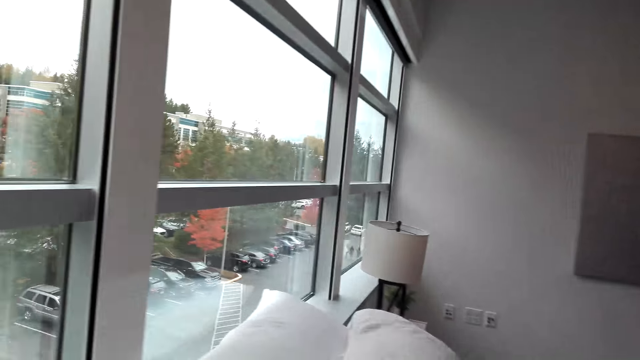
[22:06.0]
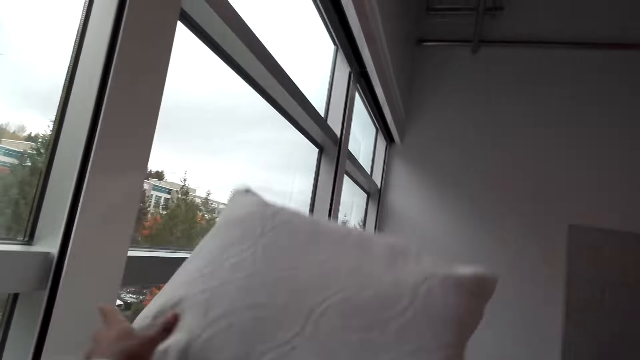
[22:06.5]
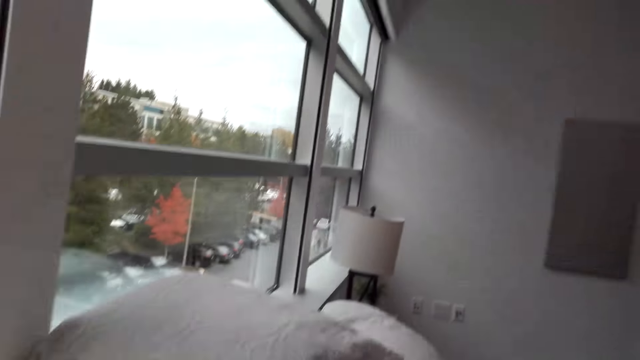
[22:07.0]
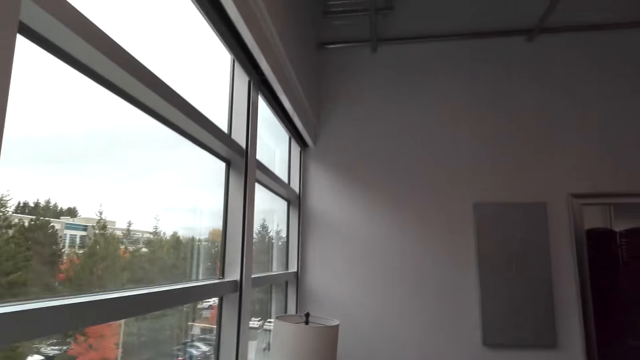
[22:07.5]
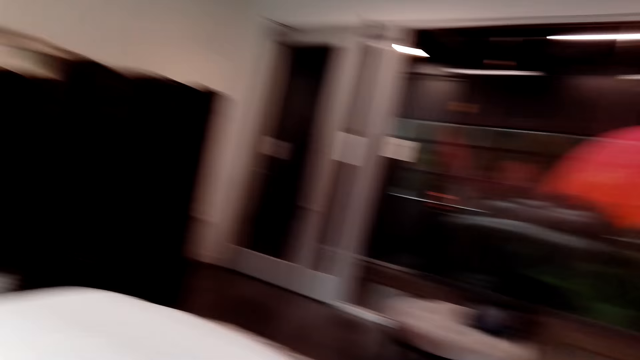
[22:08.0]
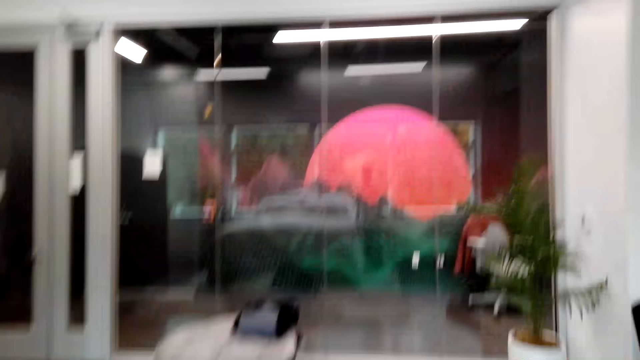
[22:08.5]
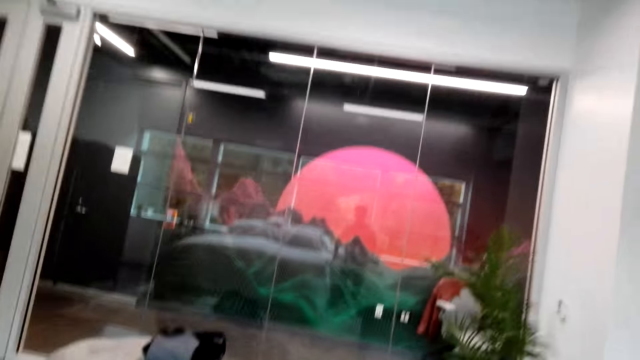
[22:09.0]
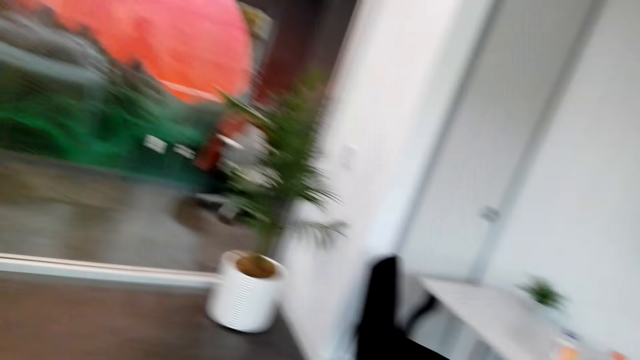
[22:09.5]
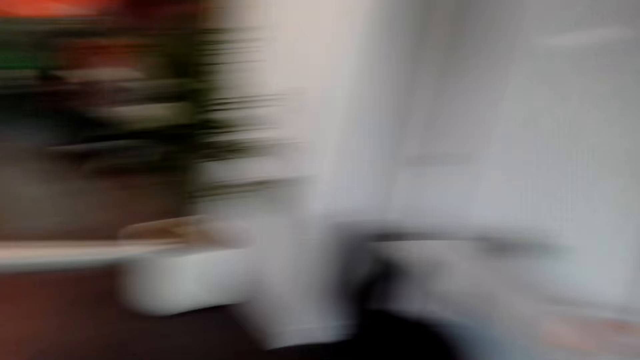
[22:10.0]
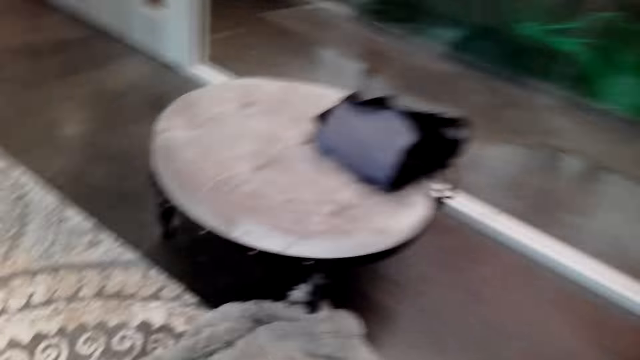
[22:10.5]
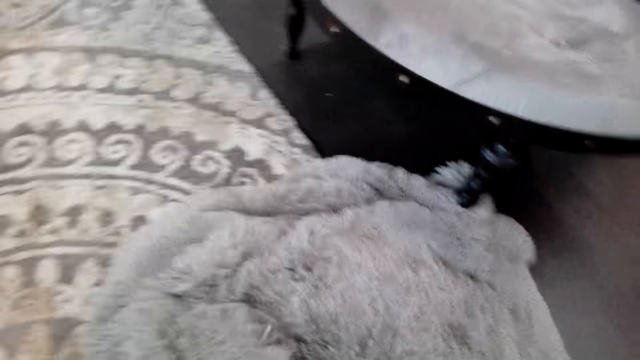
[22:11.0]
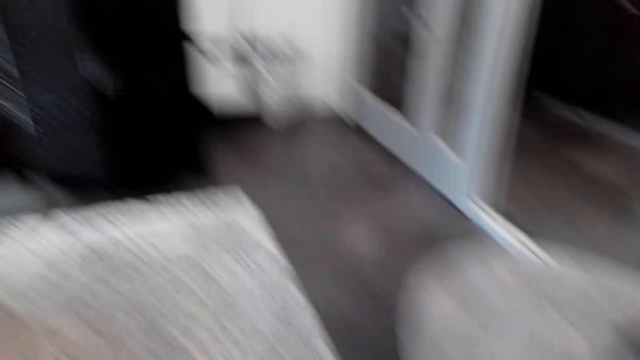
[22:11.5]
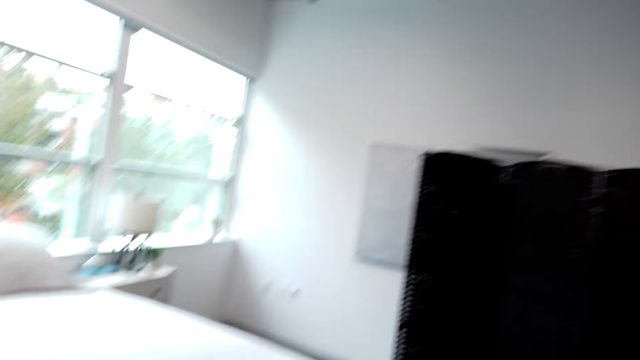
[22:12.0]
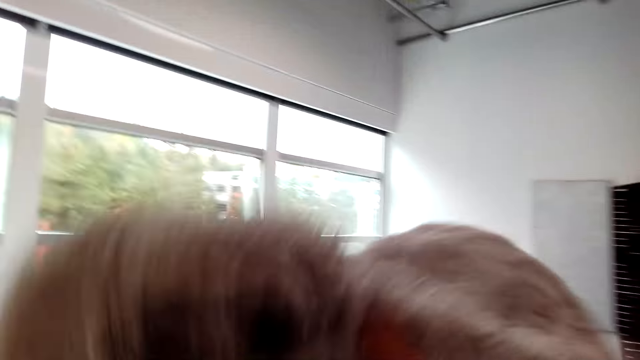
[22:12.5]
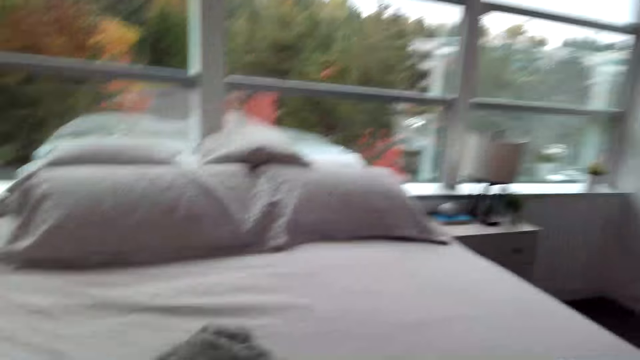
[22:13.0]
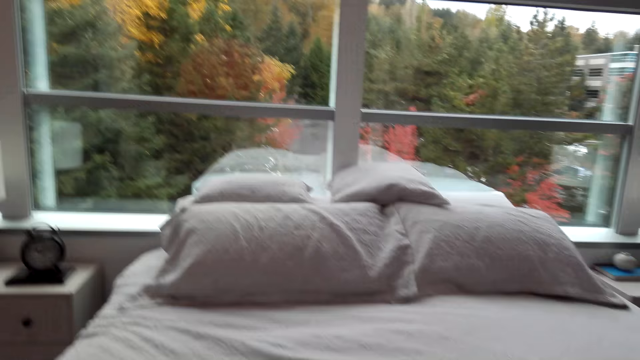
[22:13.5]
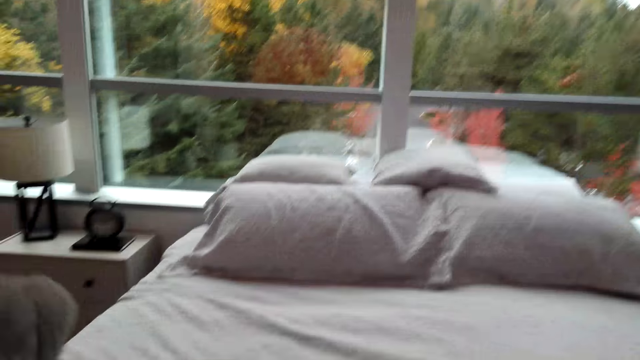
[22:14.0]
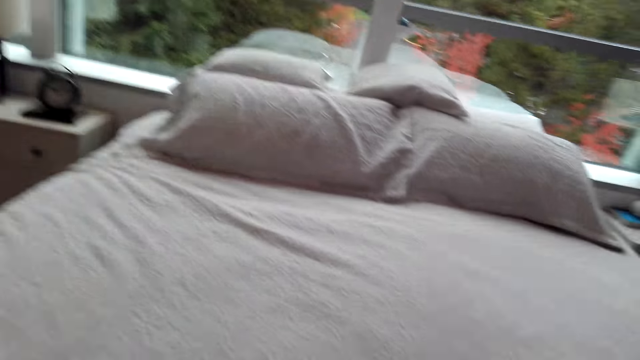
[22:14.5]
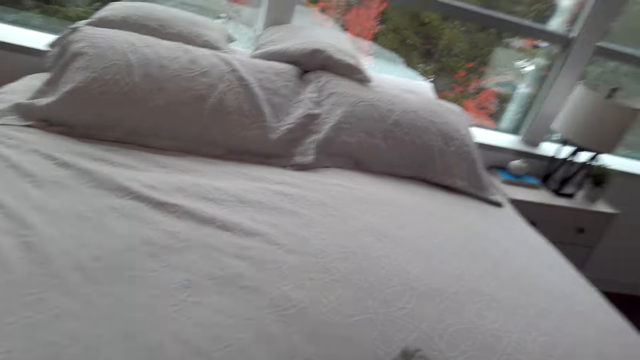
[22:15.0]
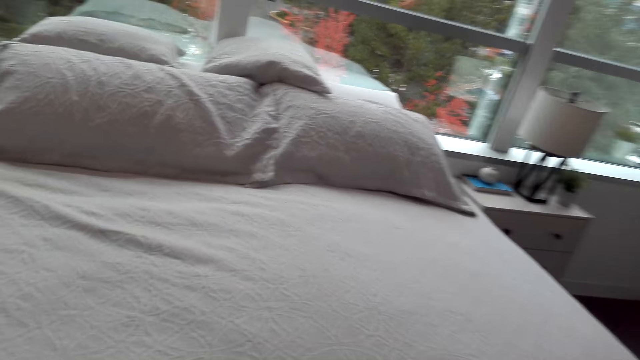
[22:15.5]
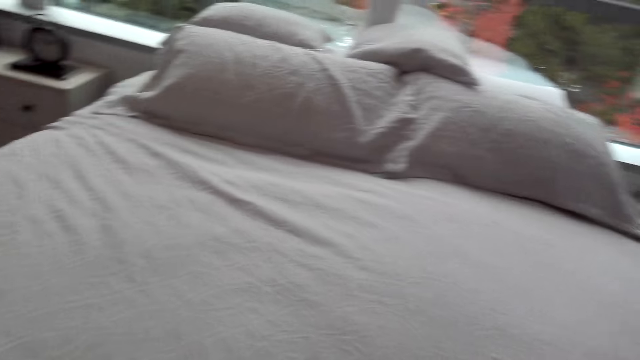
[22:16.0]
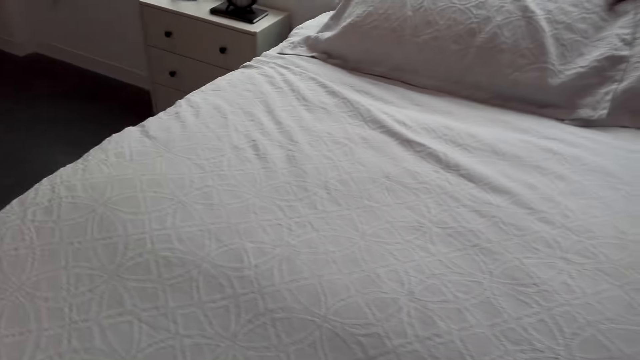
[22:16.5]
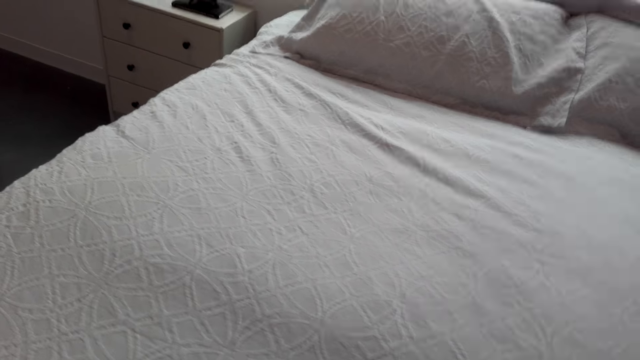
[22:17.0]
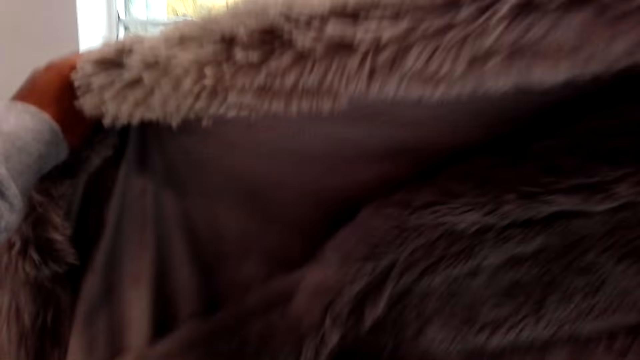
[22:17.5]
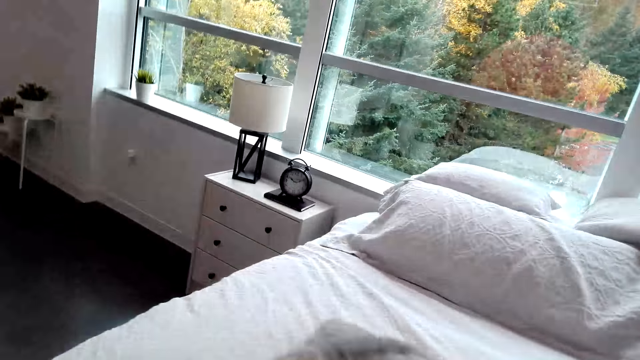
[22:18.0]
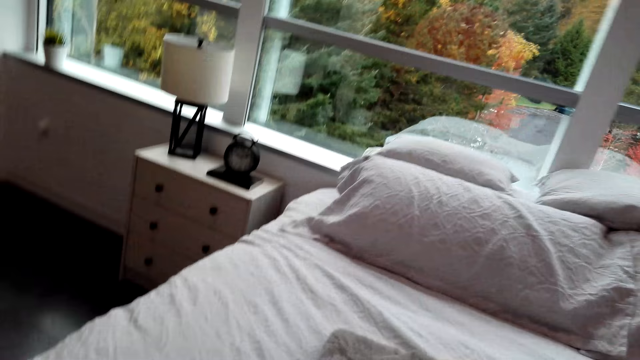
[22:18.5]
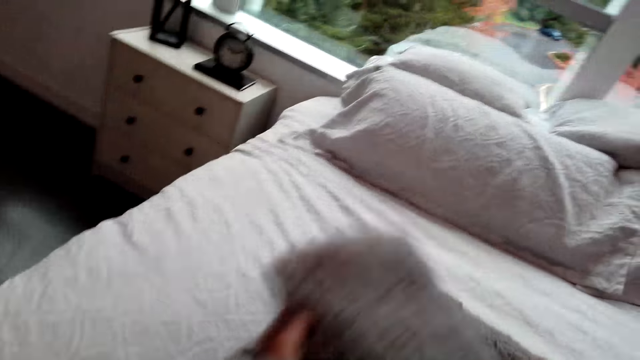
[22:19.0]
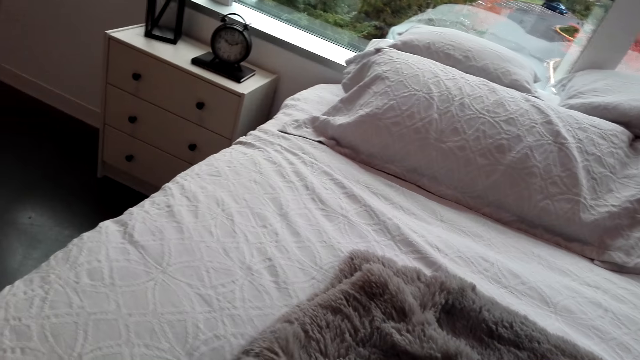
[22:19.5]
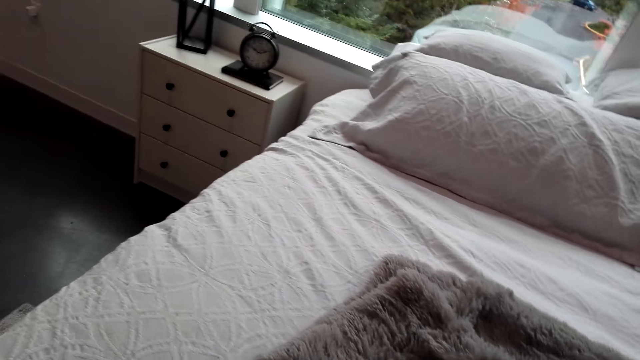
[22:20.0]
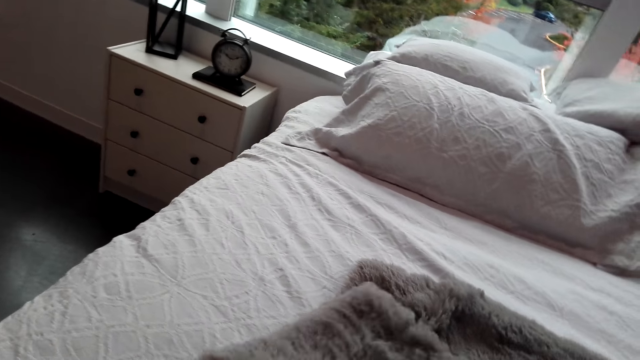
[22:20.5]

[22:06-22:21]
The camera wearer looks at the pillows. They lift a pillow. They drop the pillow. They look around. They walk around. They pick up a cloth. They look at the bed. They lift the cloth. They drop the cloth on the bed. They lift the cloth. They look at the bed. They lift the cloth. They drop the cloth on the bed. They stretch the cloth on the bed.

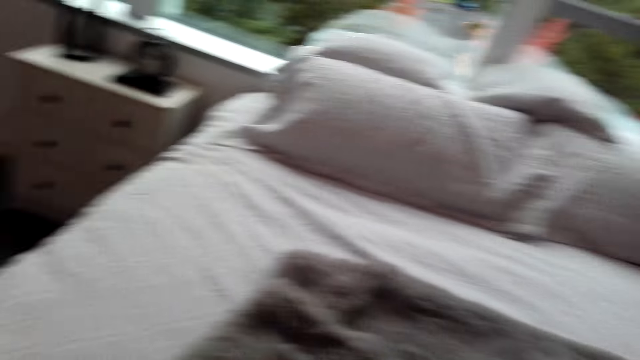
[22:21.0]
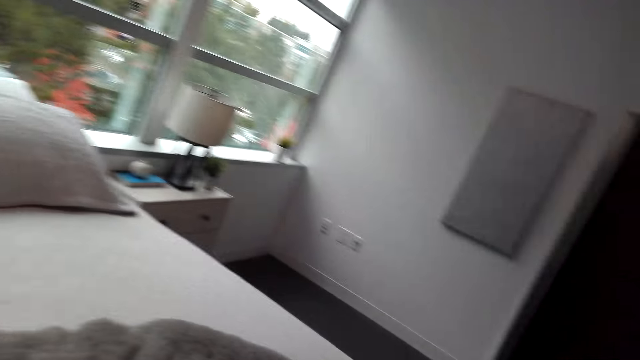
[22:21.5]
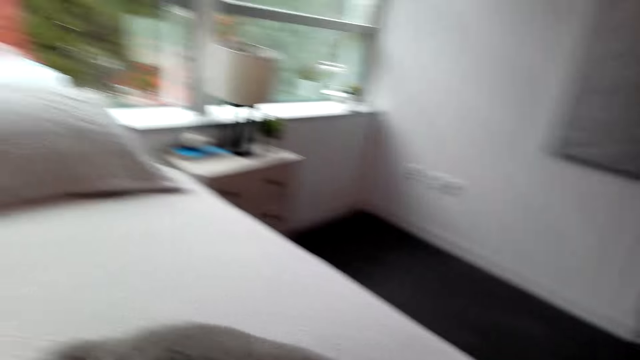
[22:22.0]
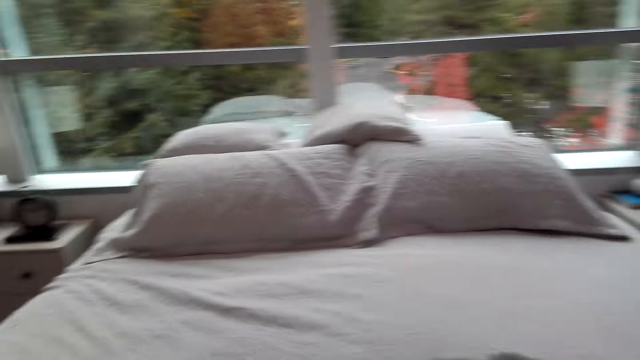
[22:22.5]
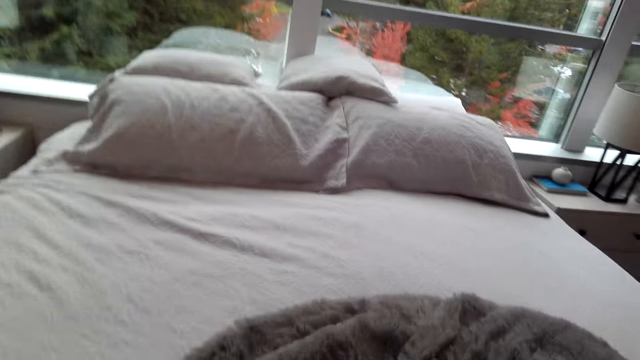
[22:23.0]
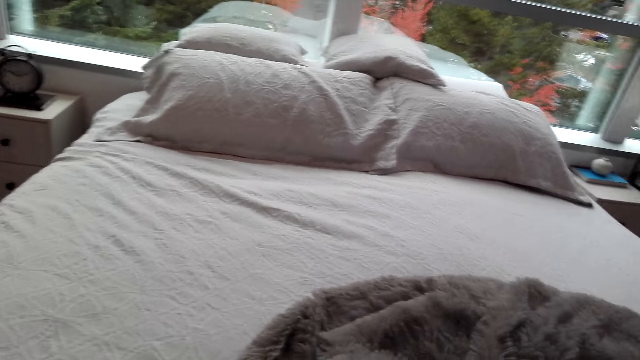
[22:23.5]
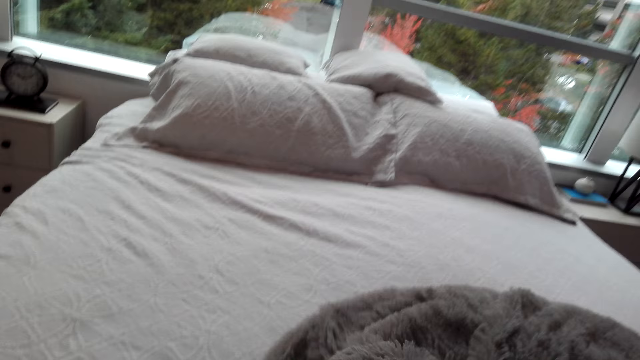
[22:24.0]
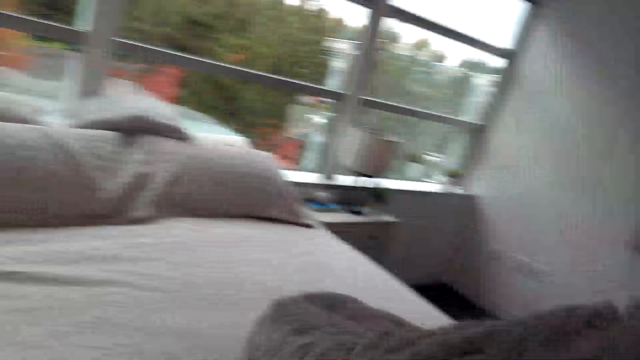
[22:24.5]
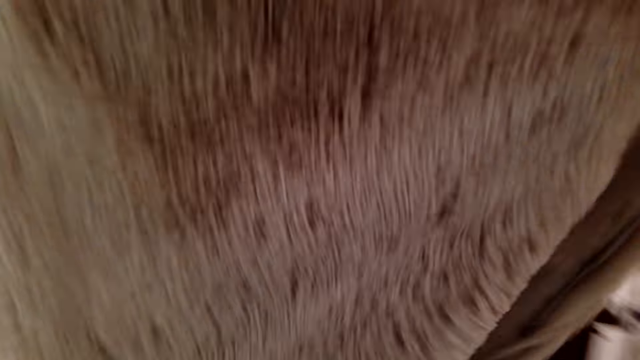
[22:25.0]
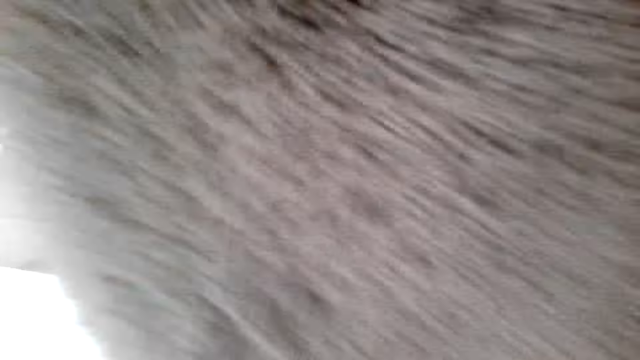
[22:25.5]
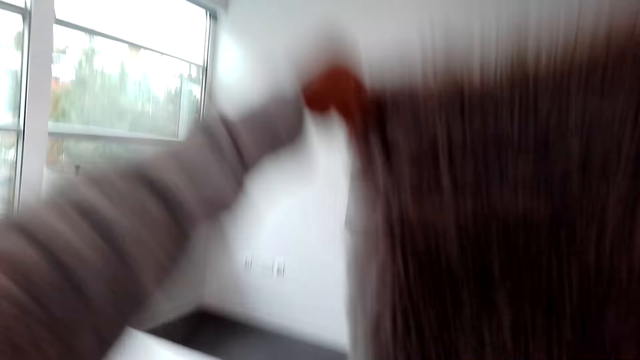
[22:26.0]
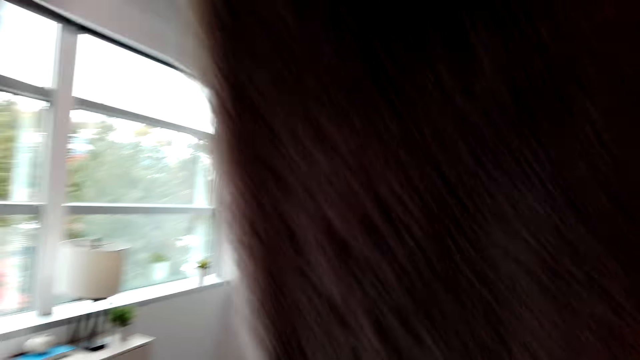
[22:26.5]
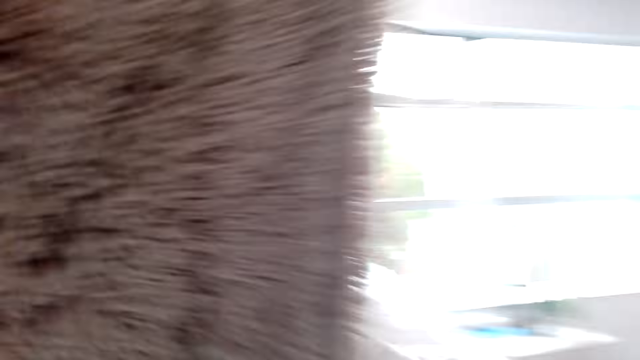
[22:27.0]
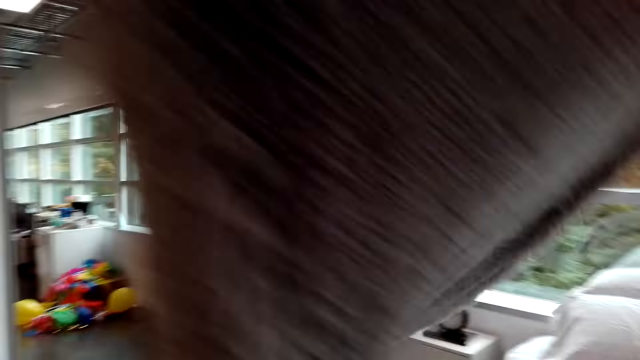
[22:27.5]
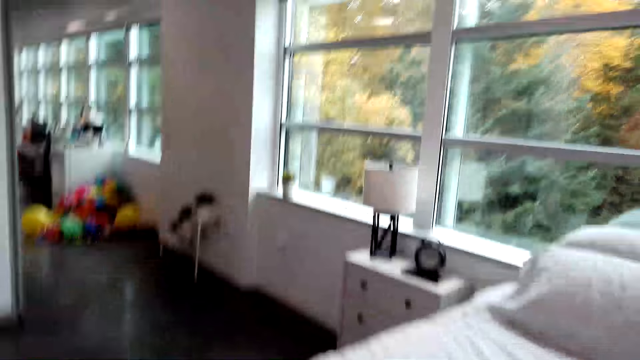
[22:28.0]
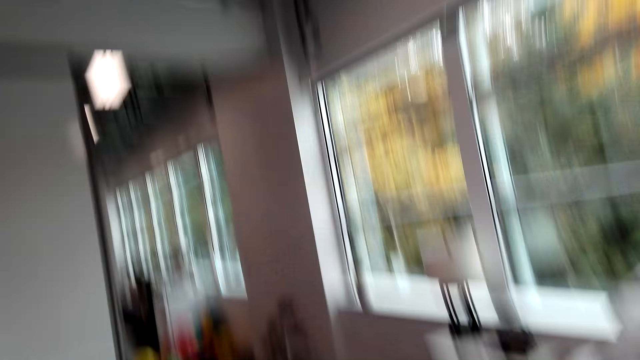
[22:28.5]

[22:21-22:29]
The camera wearer lifts the cloth. They look at the cloth. They move the cloth. They place the cloth on the bed. They look around.
